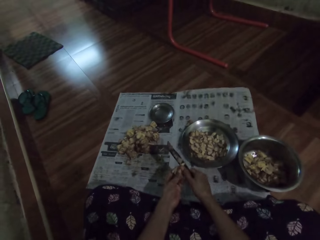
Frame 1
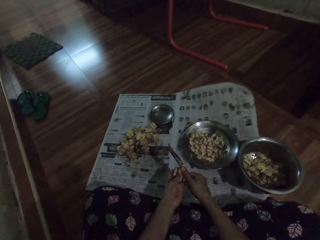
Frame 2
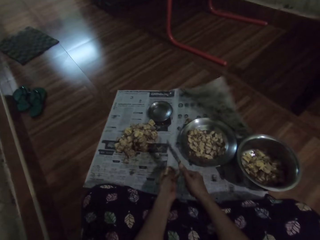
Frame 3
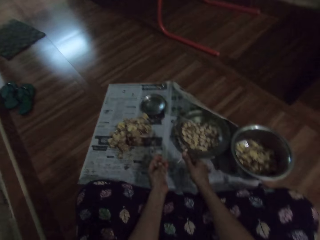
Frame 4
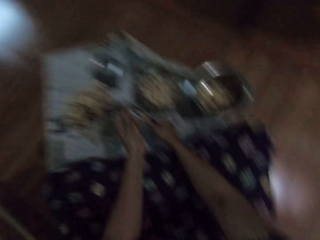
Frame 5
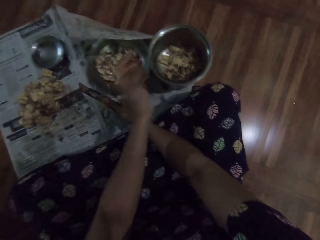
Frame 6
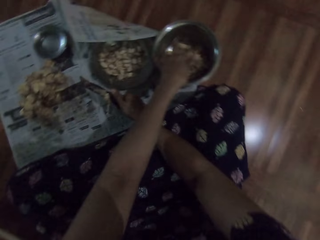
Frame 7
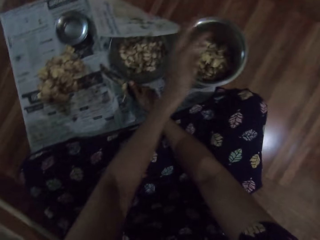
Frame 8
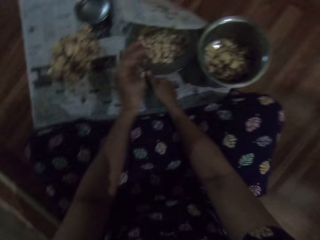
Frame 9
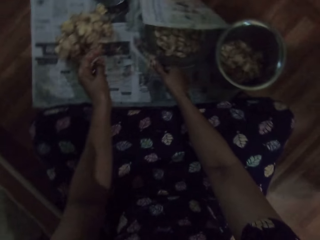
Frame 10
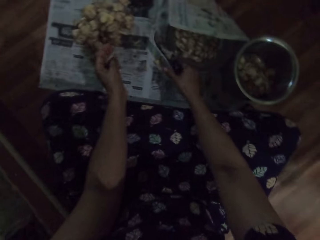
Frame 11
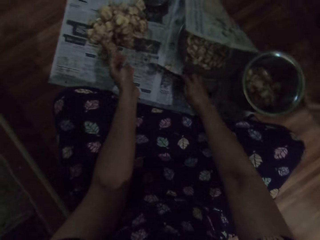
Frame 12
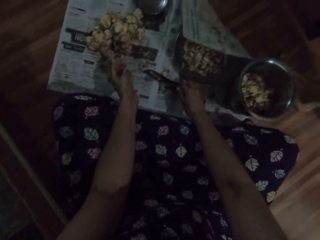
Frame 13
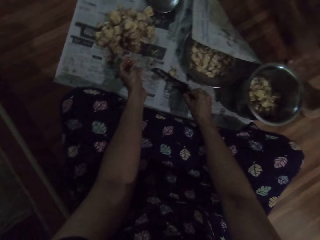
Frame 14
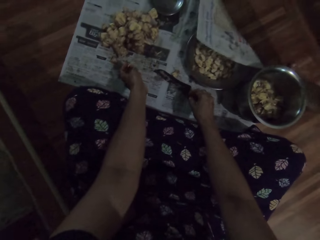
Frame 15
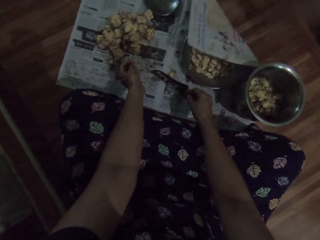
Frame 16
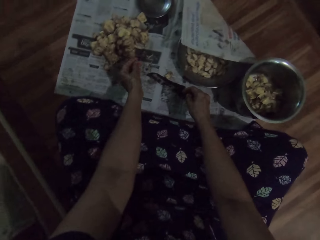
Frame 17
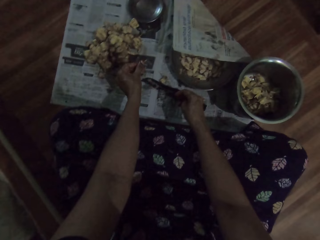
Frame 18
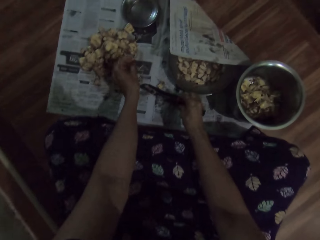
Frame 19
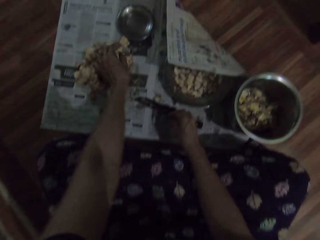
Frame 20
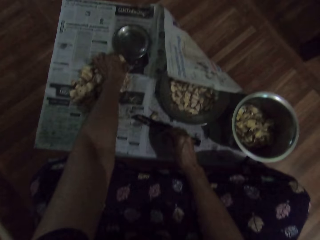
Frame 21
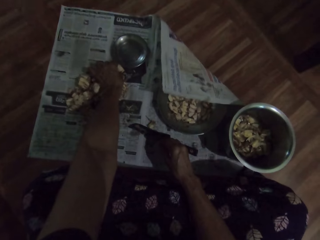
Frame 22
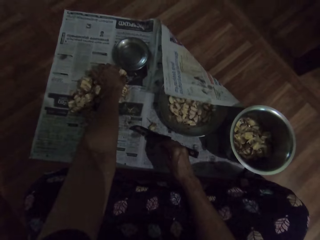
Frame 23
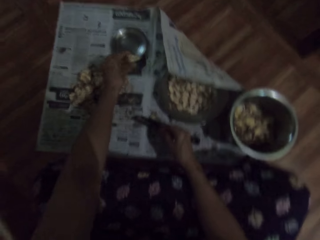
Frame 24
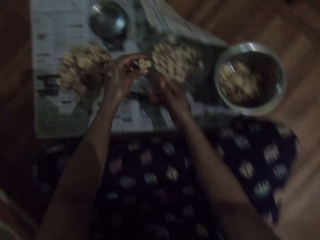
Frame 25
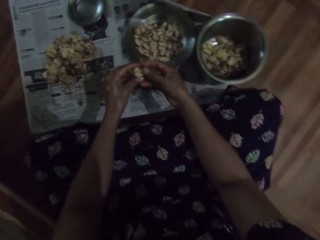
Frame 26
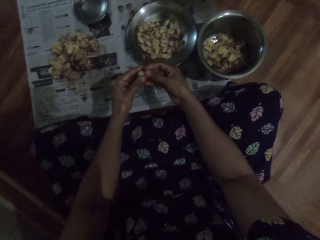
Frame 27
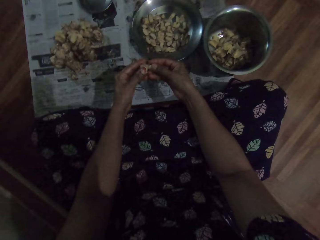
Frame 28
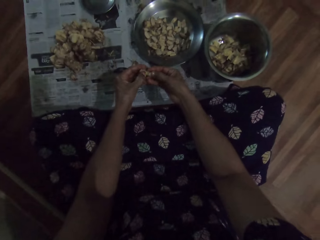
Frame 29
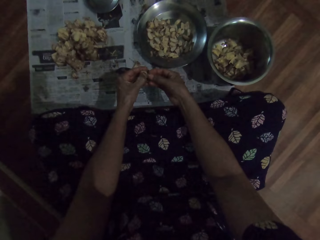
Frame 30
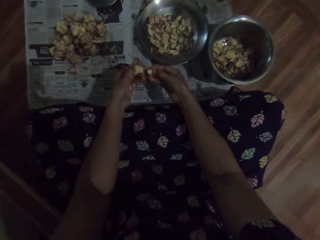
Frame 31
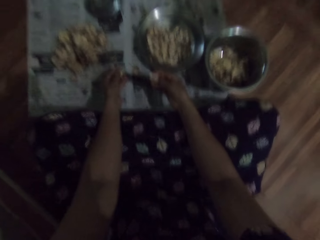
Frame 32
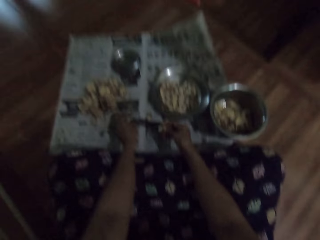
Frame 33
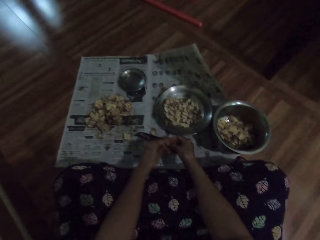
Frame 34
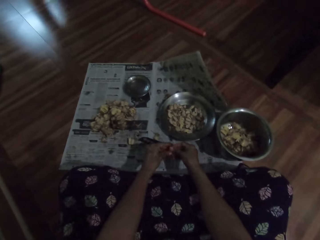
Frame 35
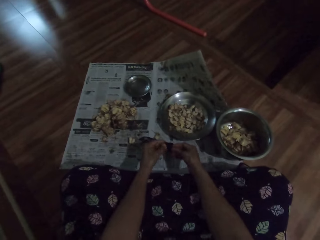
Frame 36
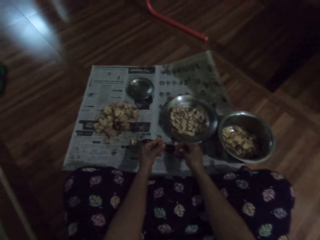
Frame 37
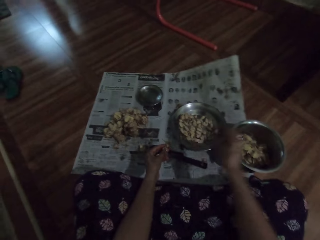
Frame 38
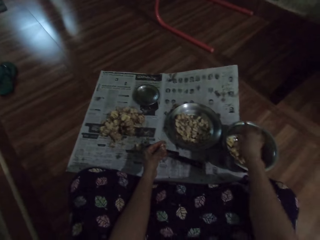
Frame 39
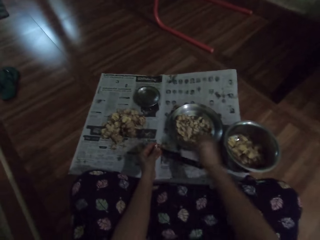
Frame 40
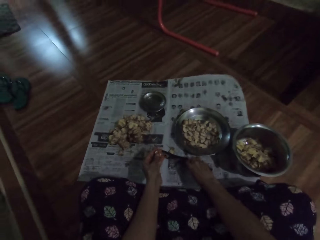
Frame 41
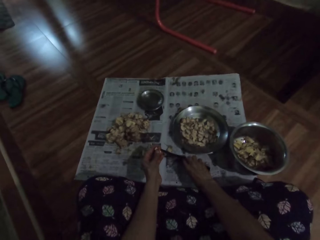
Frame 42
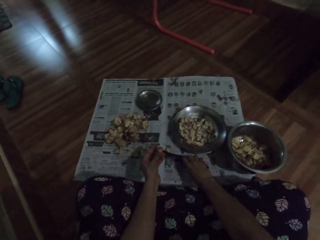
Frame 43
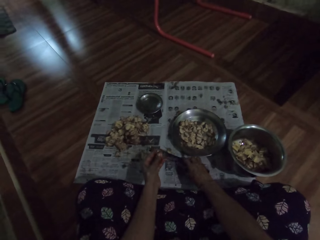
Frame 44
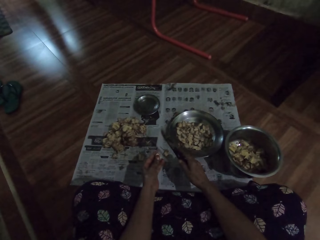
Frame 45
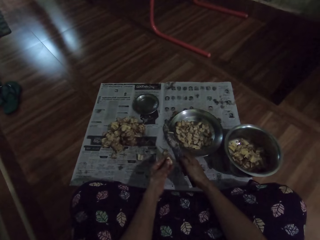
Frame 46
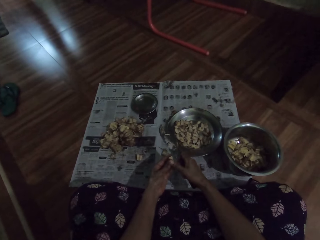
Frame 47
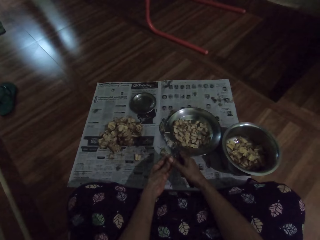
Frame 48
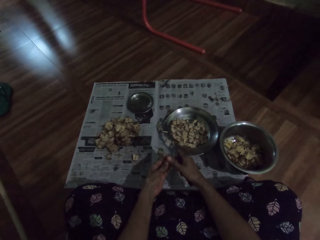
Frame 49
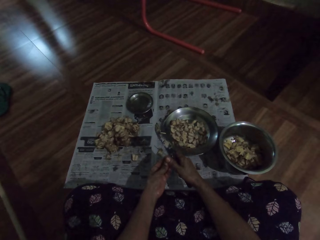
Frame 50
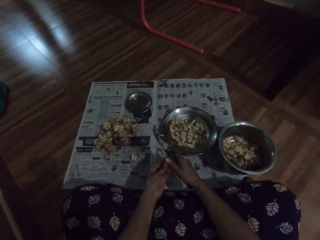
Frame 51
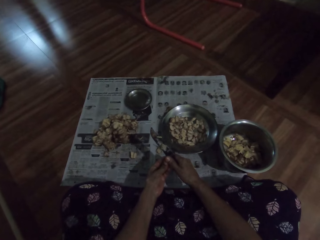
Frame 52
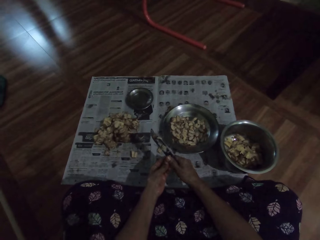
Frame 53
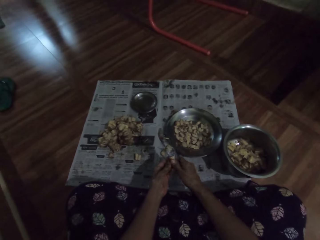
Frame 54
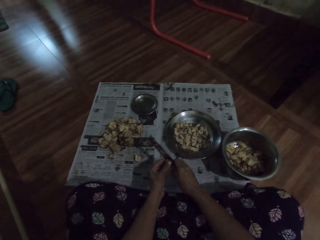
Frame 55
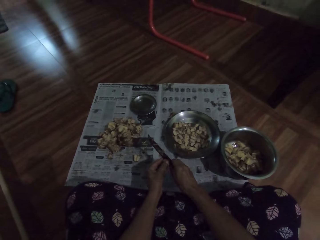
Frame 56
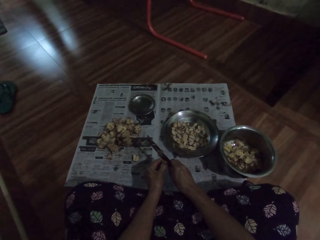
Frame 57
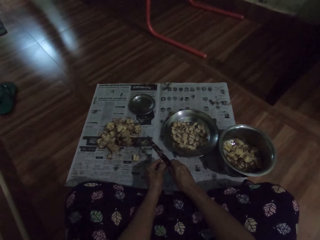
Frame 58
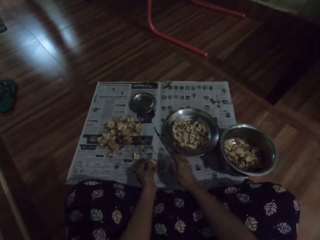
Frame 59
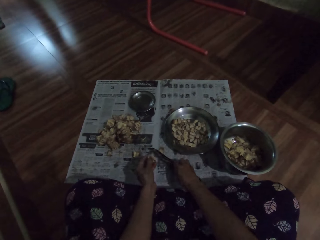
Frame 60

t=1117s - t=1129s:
The camera wearer peels the sapote fruit. She drops the garlic clove in the plate on the floor with her left hand. She drops the knife on the floor with her right hand. She picks up the garlic clove from a bunch of garlic cloves on the floor with her left hand. She peels the garlic clove with her hands. She drops the garlic clove on the floor with her left hand. She peels the garlic clove with her hands. She drops the garlic clove in the plate on the floor with her right hand. She picks up the knife from the floor with her right hand. She peels the sapote fruit. She cuts the garlic clove in her left hand with the knife in her right hand.

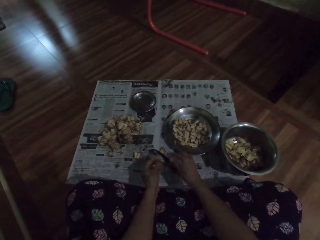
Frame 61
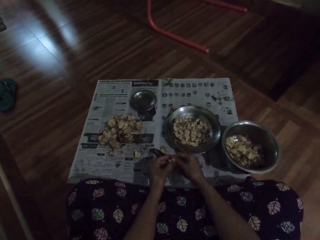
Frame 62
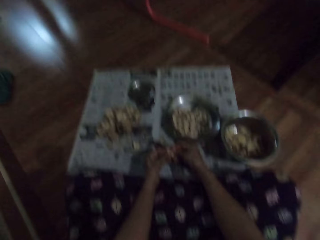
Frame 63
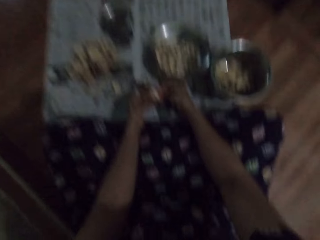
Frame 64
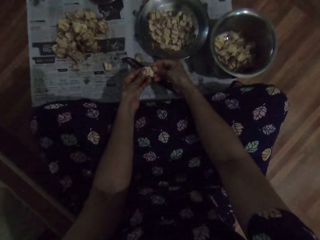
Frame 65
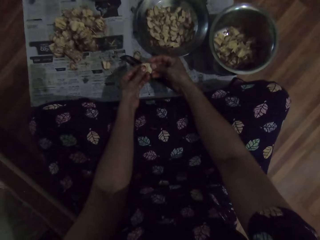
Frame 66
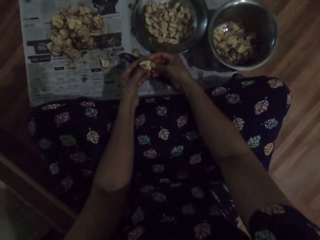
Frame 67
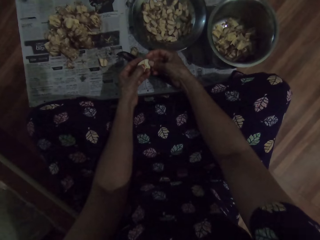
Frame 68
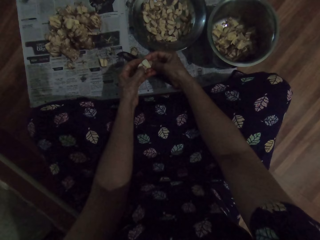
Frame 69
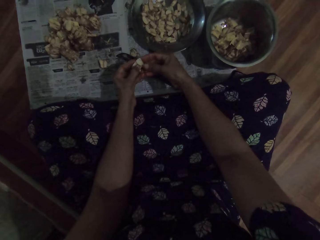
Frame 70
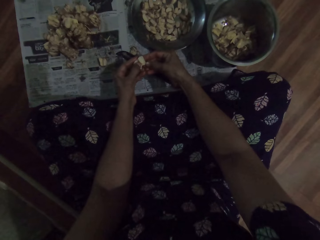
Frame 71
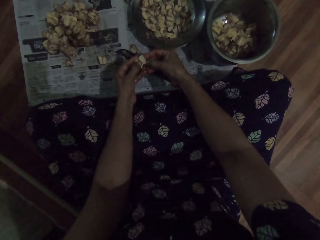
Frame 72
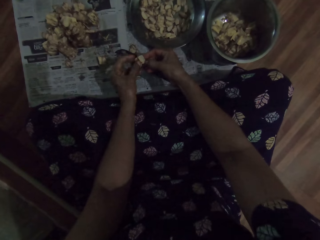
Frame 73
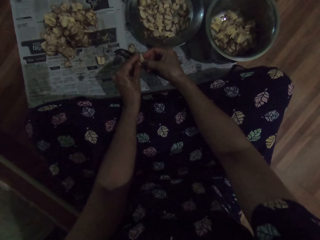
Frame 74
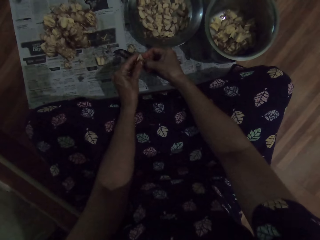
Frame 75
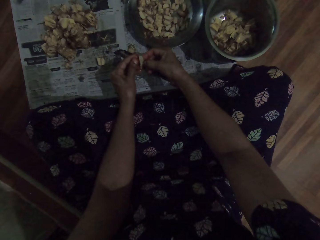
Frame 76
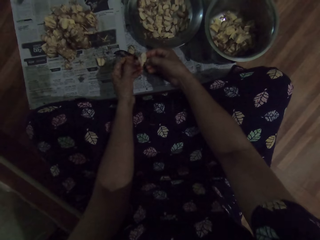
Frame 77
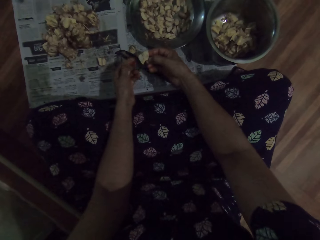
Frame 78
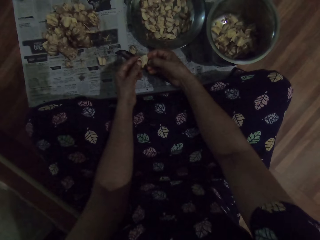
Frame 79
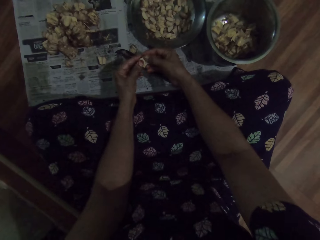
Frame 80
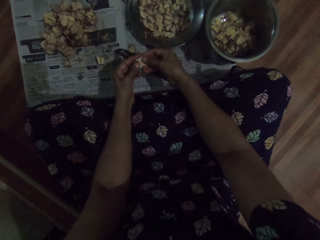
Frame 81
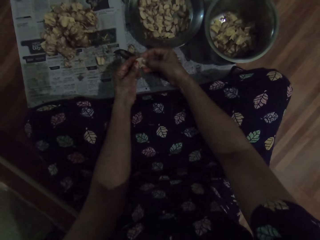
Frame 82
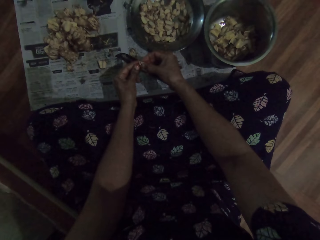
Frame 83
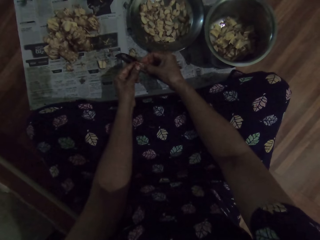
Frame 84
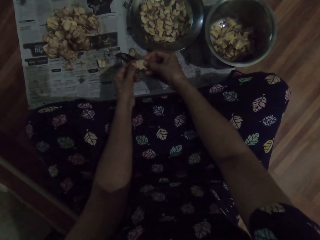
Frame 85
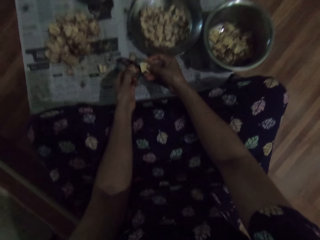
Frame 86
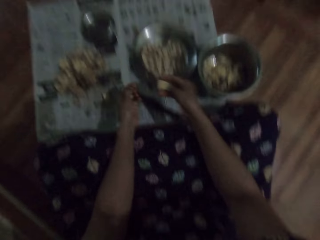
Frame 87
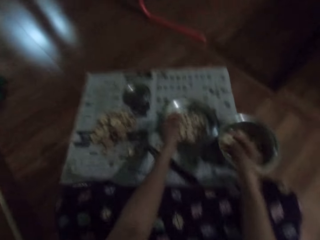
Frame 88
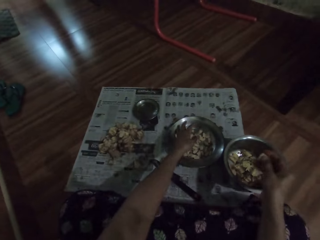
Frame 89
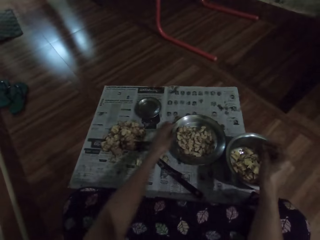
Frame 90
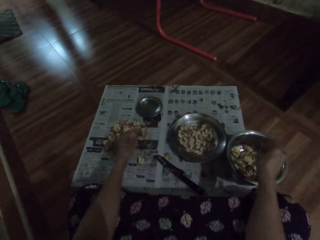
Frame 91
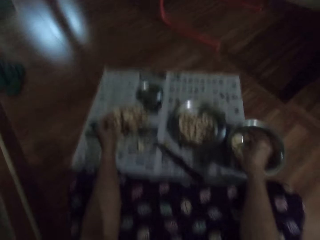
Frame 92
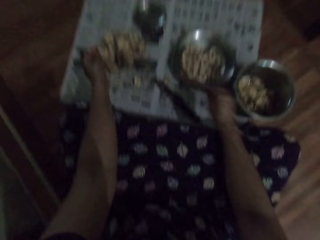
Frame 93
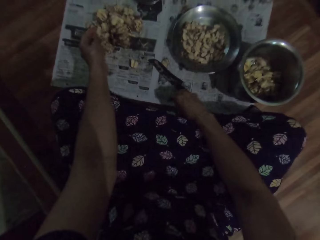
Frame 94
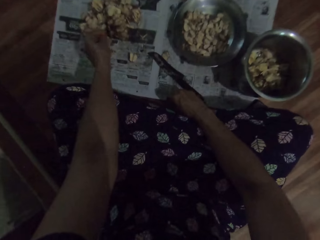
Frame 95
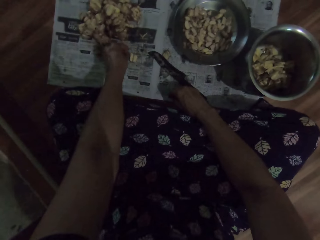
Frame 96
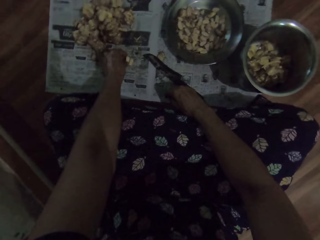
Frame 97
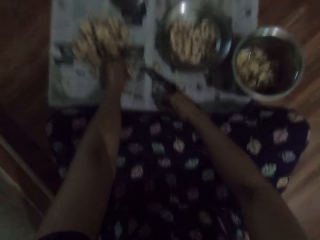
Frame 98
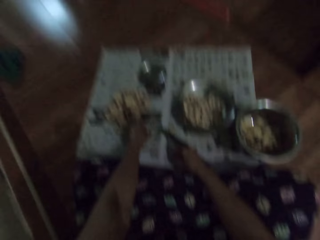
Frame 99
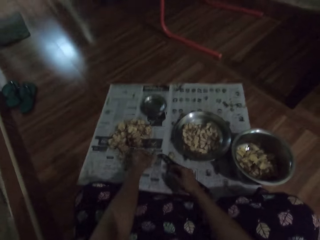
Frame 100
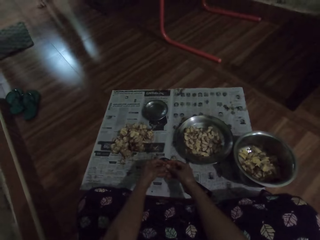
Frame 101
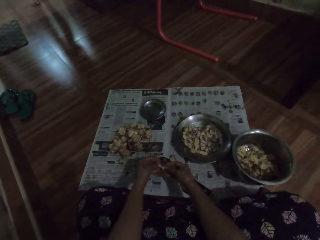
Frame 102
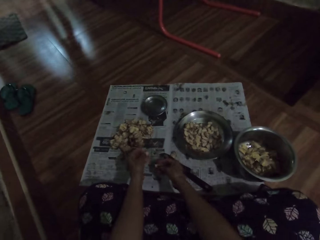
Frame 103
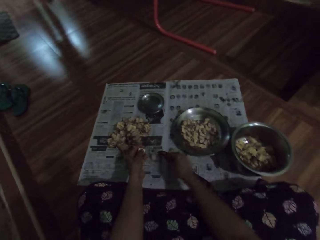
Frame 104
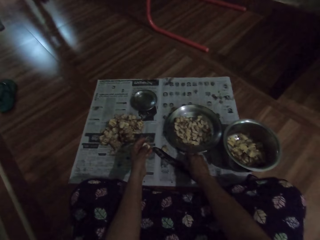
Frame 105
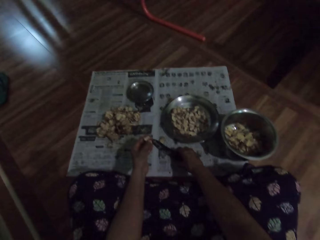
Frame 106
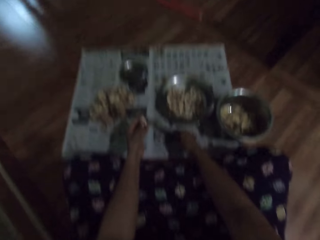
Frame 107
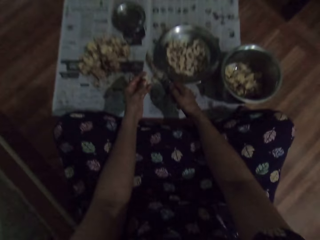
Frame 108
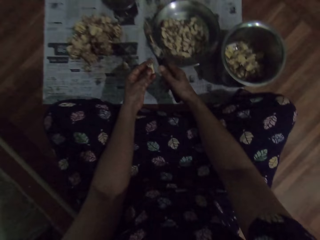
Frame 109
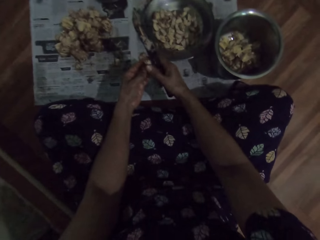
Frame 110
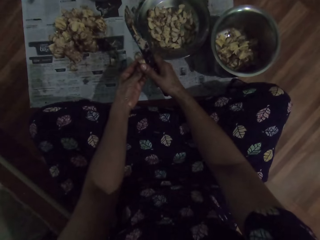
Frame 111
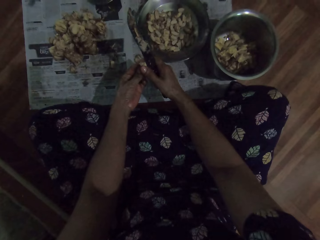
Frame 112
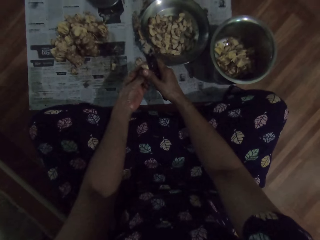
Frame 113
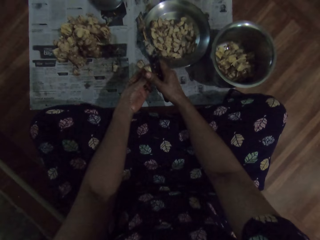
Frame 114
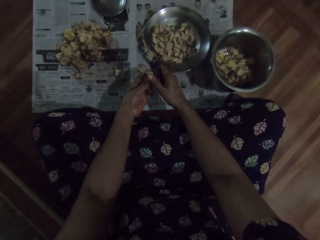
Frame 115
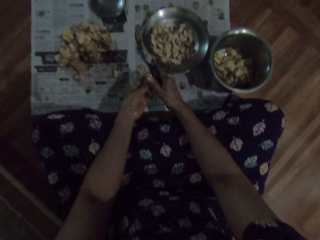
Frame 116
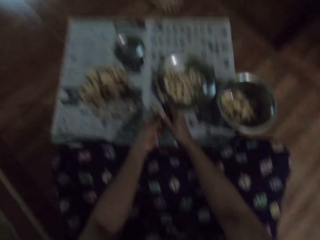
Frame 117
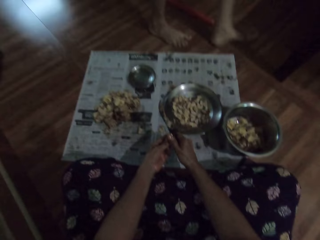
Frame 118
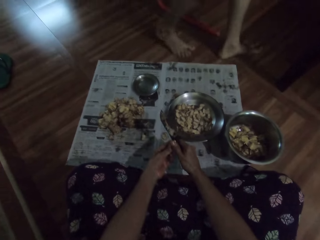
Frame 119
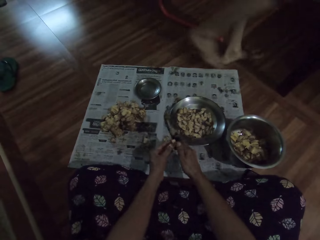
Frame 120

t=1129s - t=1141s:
The camera wearer drops the knife on the floor with her right hand. She peels the garlic clove with her hands. She drops the garlic clove in the plate on the floor with her left hand. She drops the garlic clove in the plate on the floor with her right hand. She picks up the garlic clove on the floor with her left hand. She collects the garlic clove in her left hand with her right hand. She drops the garlic clove on the floor with her right hand. She picks up the knife from the floor with her right hand. She cuts the garlic clove in her left hand with the knife in her right hand. She peels the sapote fruit.
